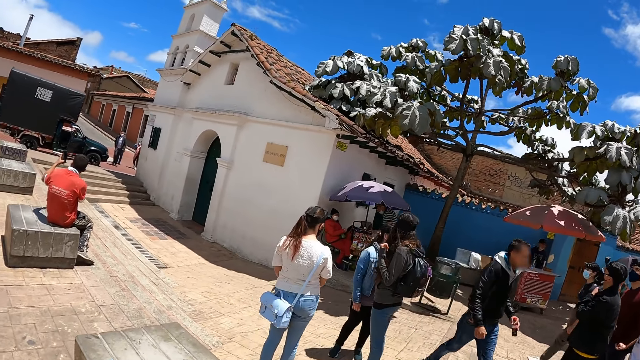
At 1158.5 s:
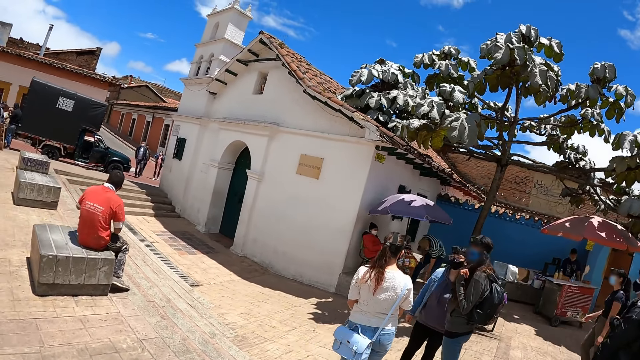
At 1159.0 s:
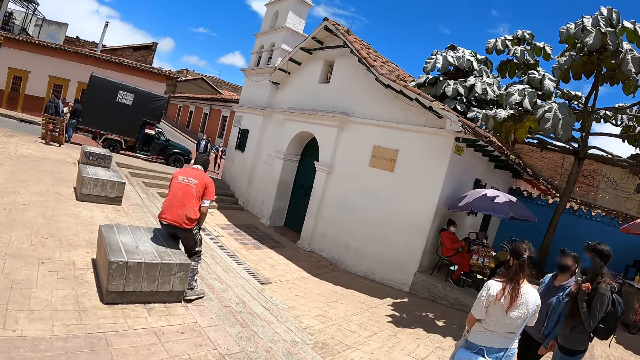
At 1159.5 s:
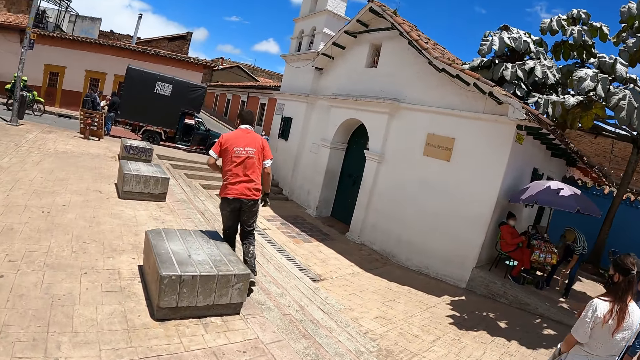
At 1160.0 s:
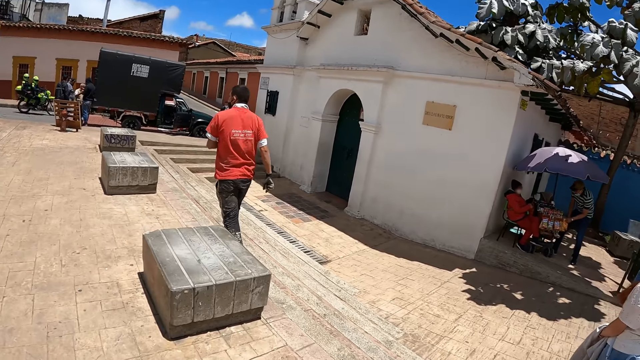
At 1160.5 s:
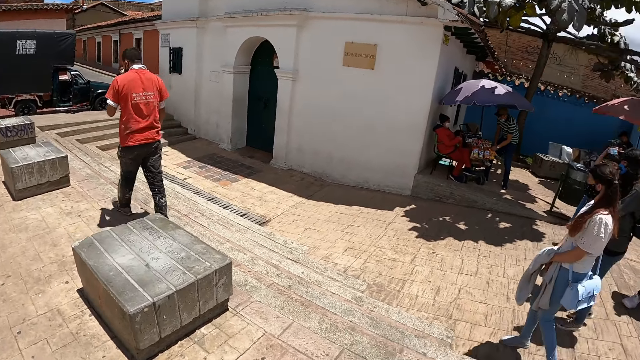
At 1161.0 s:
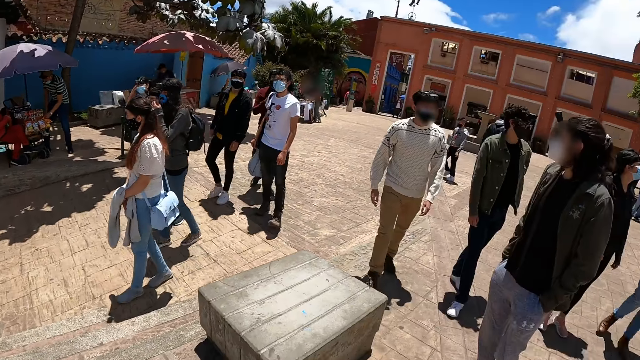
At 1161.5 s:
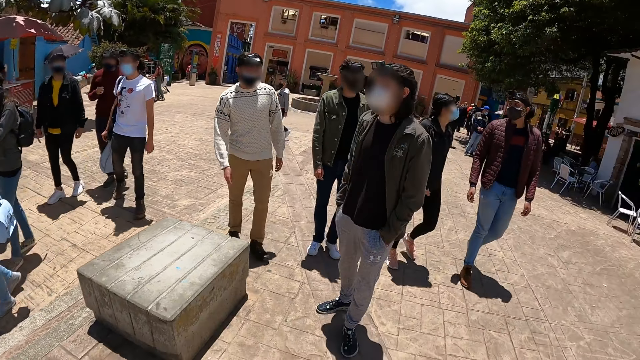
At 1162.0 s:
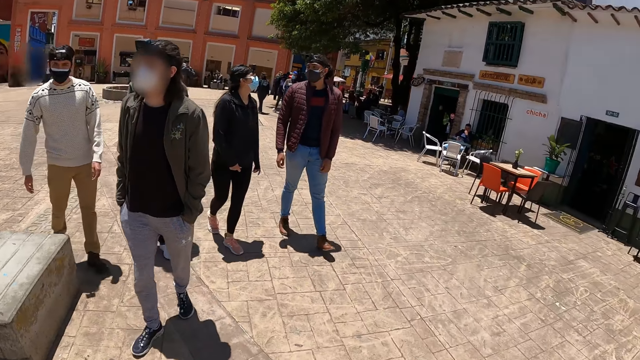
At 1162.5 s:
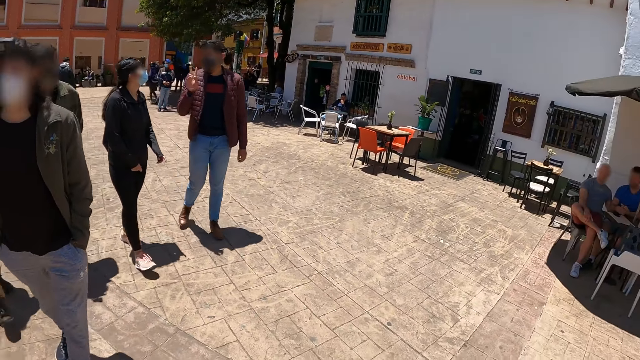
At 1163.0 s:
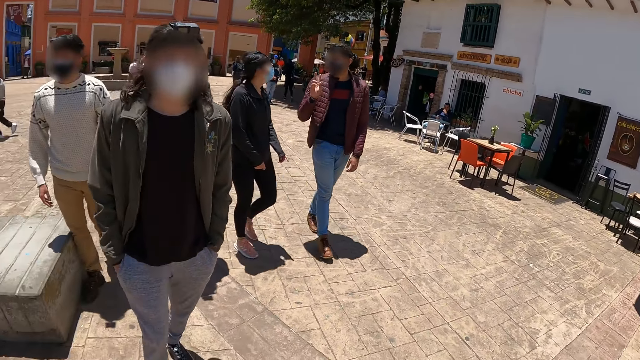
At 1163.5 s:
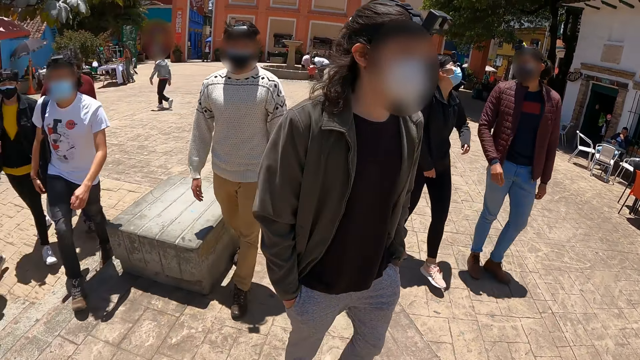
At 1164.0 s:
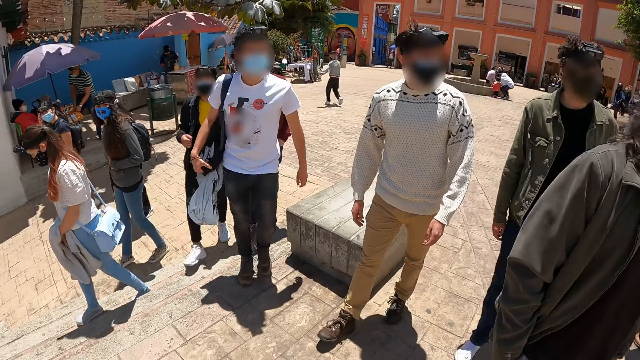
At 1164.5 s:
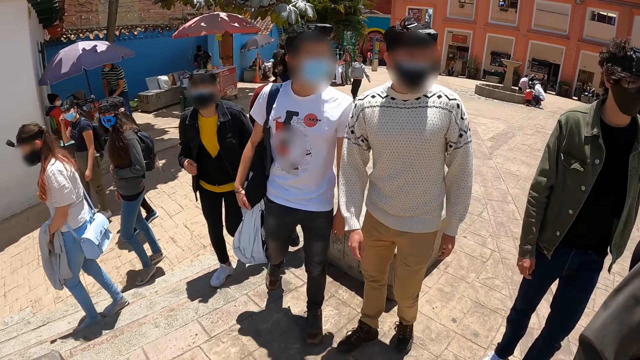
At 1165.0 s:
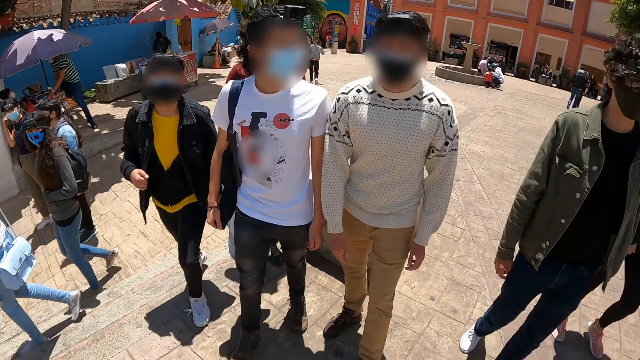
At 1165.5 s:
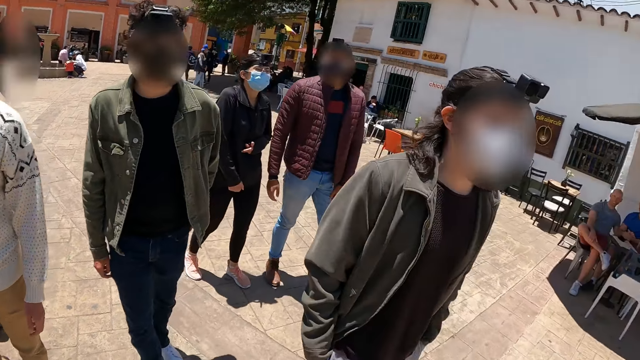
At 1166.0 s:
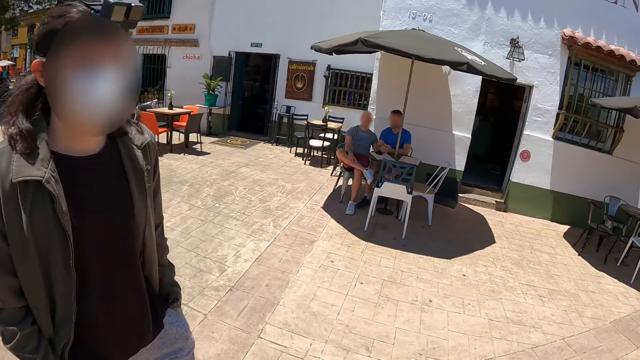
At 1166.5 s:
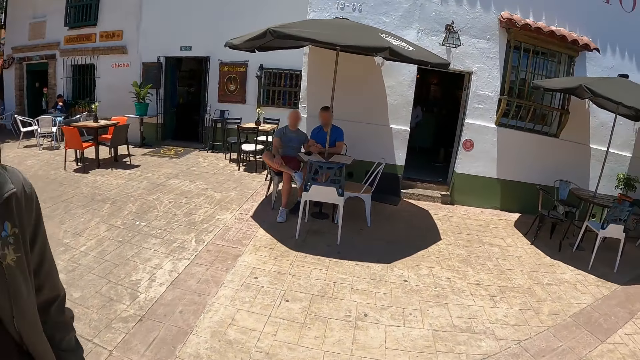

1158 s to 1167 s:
The camera wearer looks around the area. They look at a man. They look around the area.

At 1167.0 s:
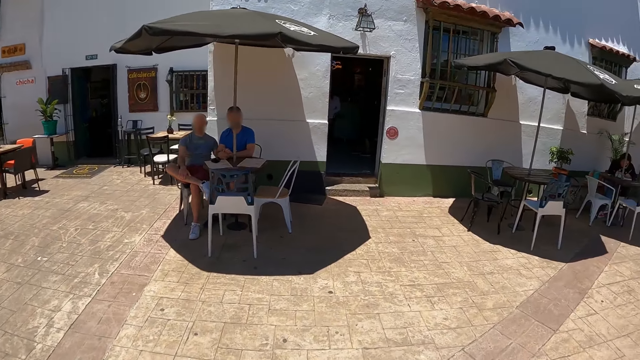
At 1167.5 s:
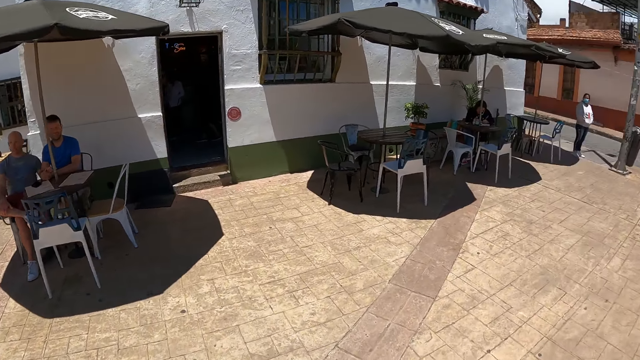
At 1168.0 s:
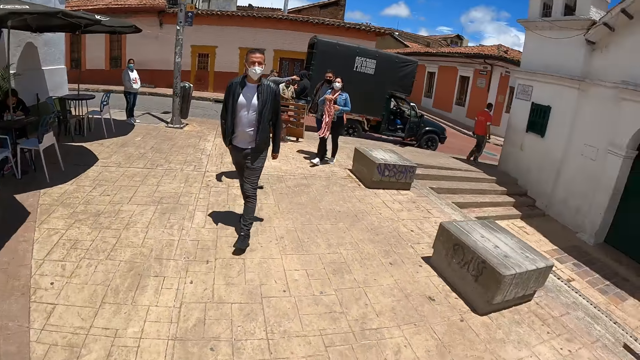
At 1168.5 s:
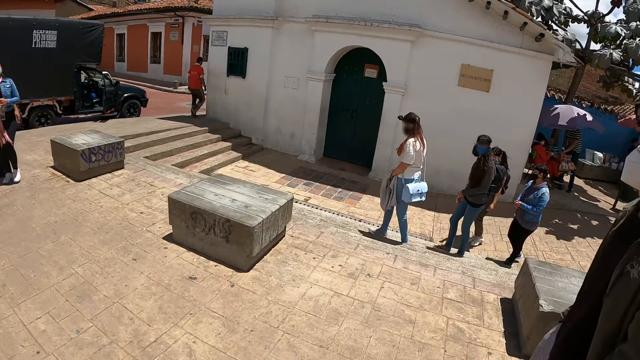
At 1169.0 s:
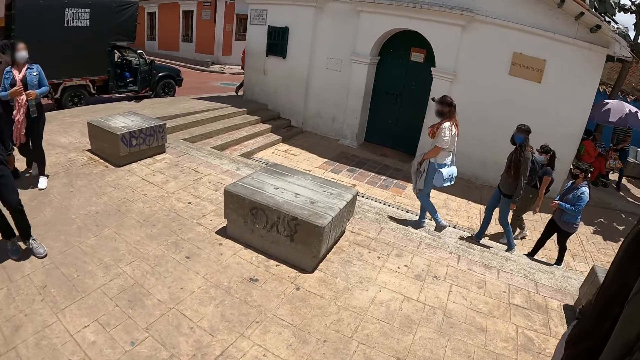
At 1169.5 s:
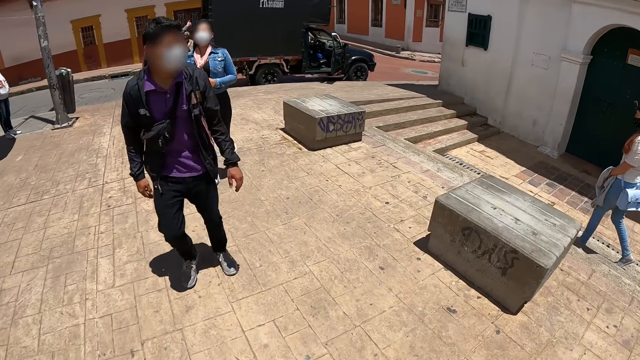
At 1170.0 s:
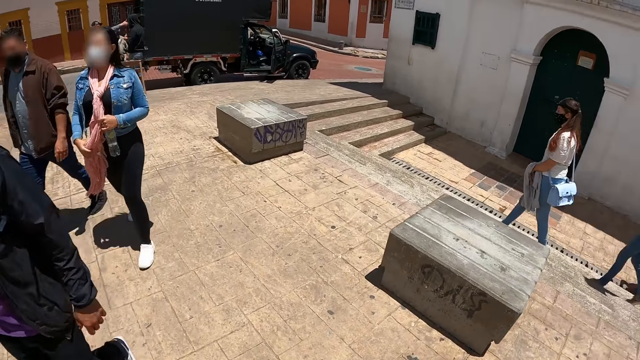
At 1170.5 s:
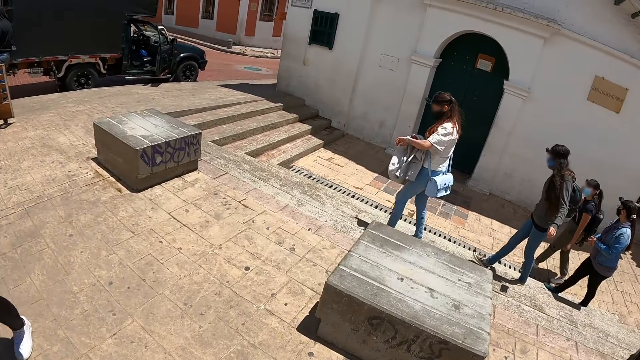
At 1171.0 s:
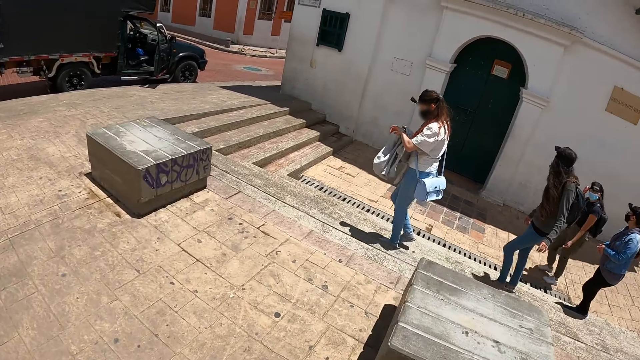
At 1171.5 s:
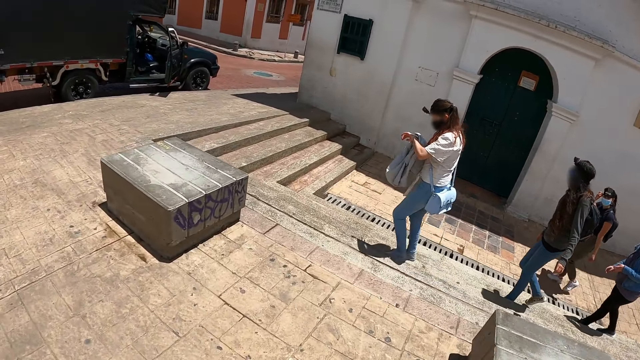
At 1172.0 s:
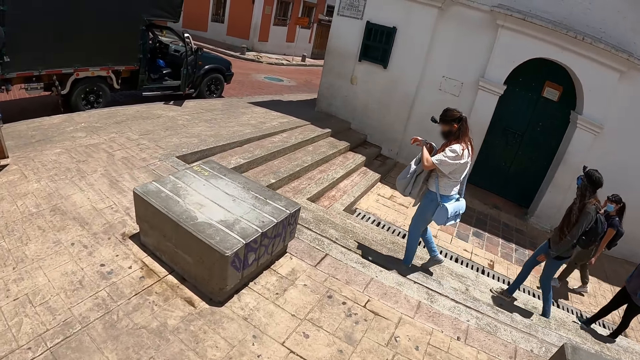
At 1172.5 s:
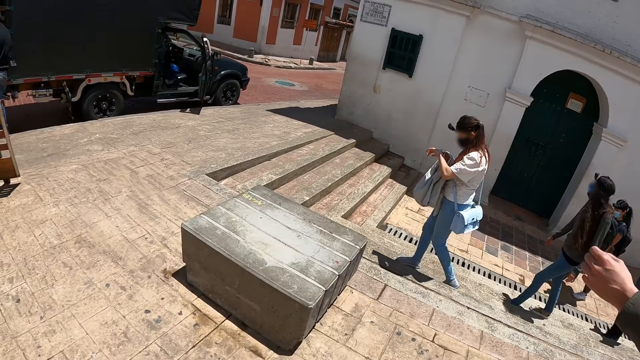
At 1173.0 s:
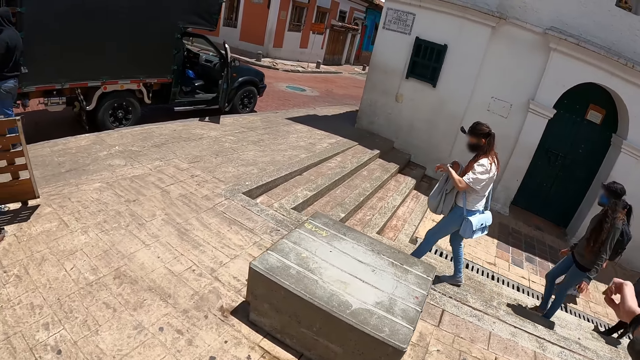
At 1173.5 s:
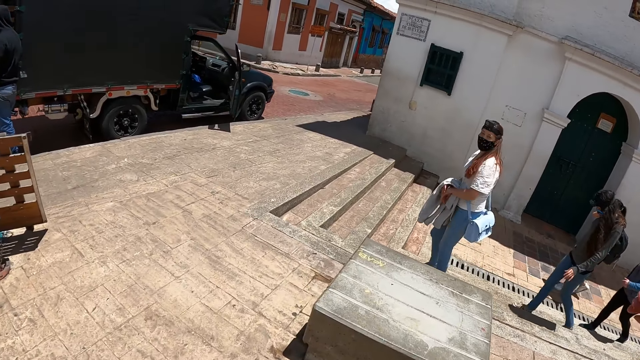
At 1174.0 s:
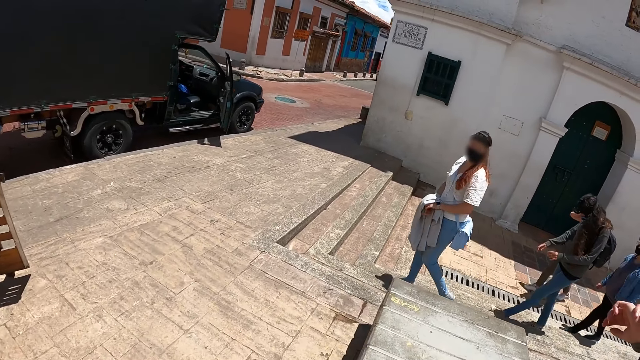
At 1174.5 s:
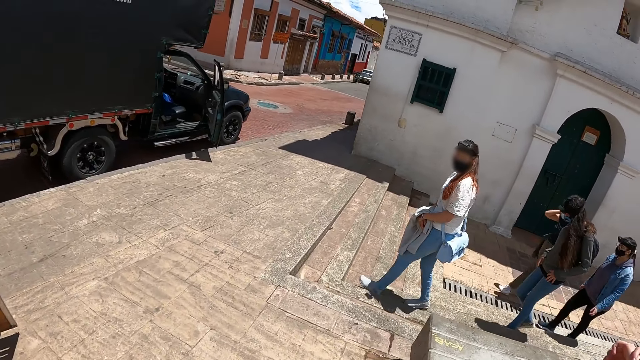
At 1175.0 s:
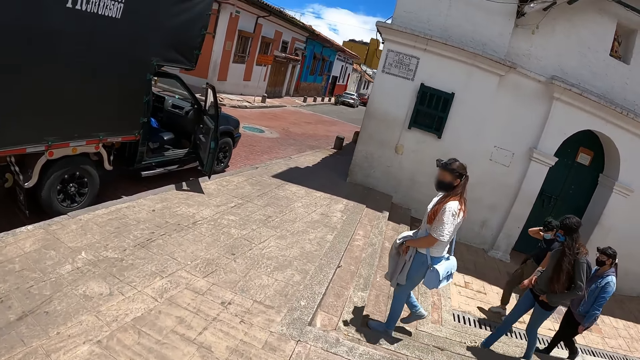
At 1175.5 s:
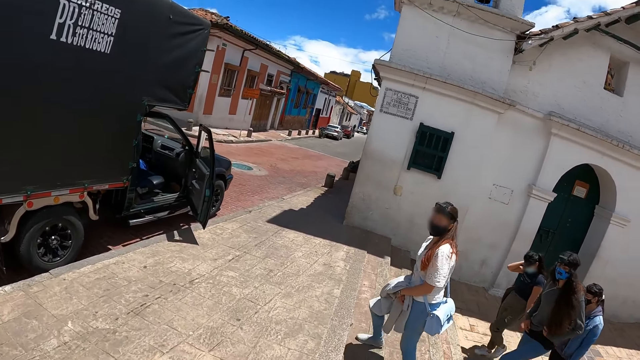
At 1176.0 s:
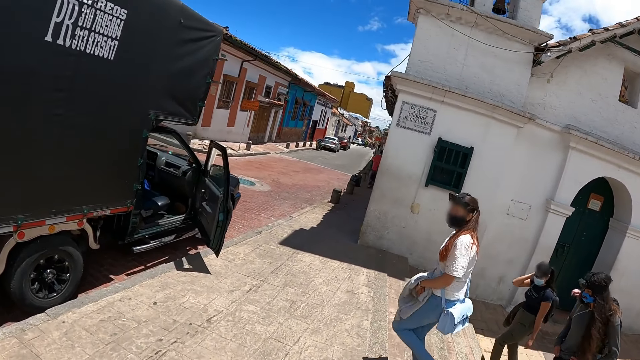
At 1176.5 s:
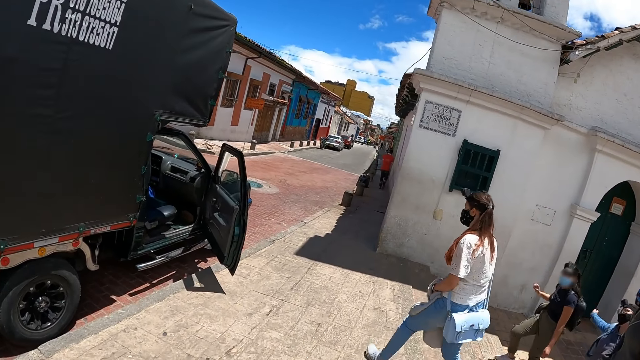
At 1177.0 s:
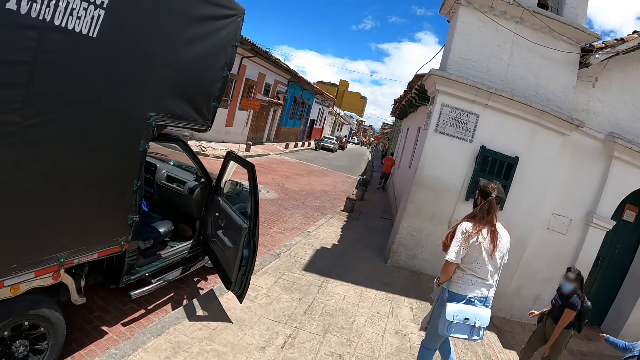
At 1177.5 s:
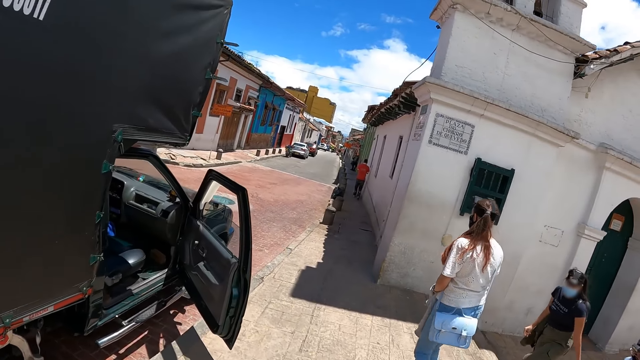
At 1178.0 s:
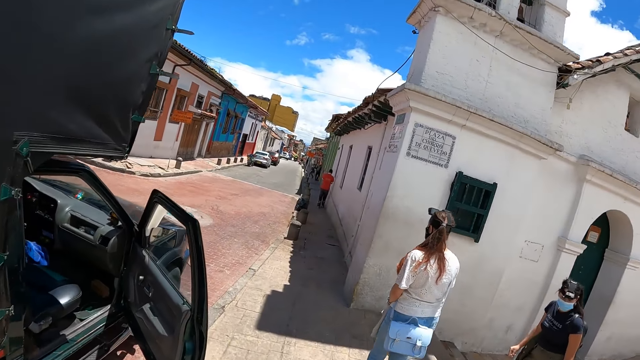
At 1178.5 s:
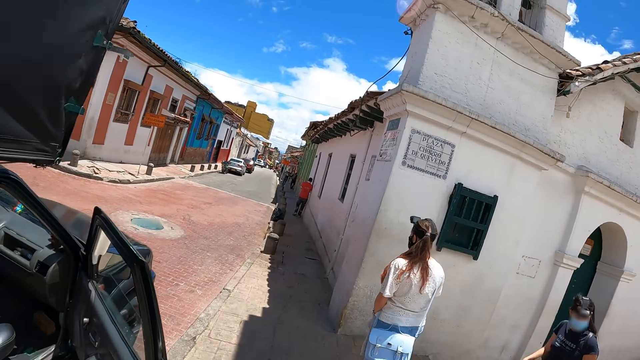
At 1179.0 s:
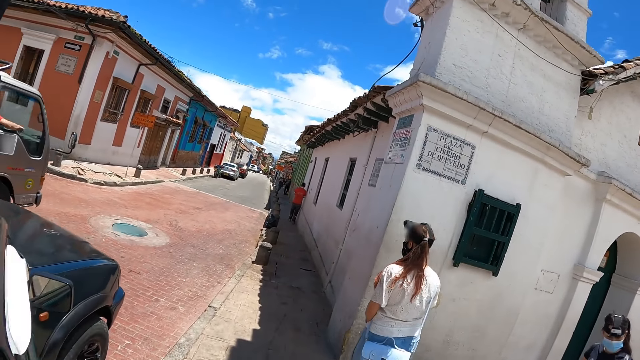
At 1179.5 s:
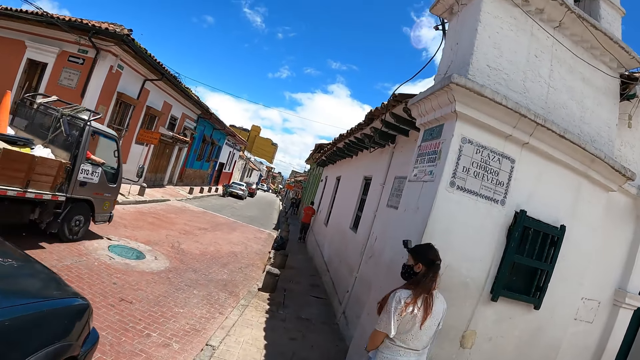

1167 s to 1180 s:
The camera wearer looks at a woman. The woman walks around the area. The camera wearer looks around the area. The woman looks at the watch and walks around the area. A man adjusts his hand. The woman walks around the area. The camera wearer walks around the area. The woman looks at the camera wearer and walks around the area. The camera wearer walks around the area.
